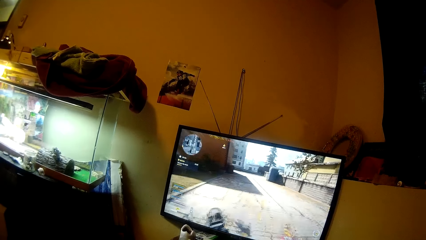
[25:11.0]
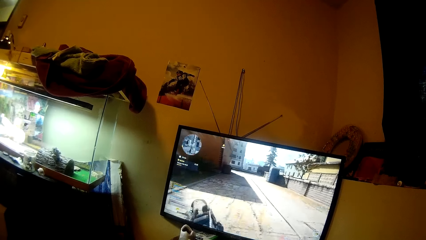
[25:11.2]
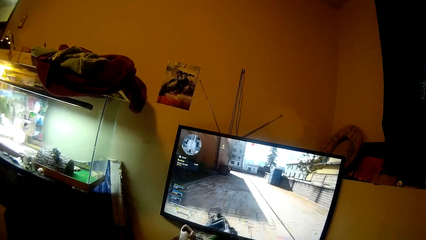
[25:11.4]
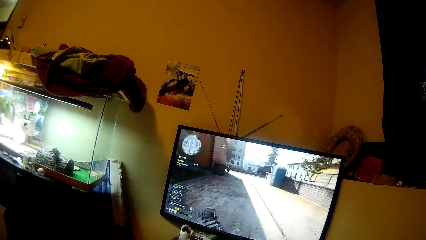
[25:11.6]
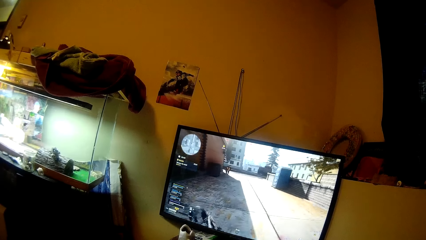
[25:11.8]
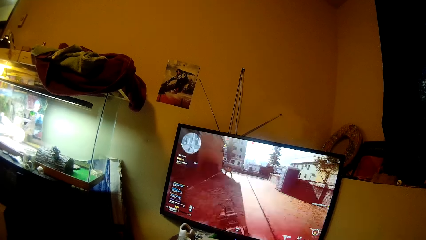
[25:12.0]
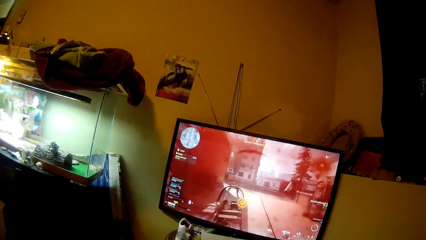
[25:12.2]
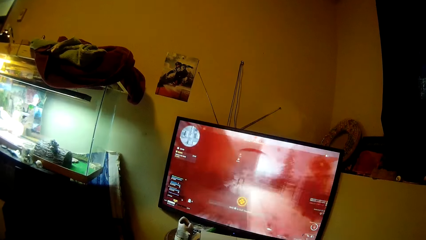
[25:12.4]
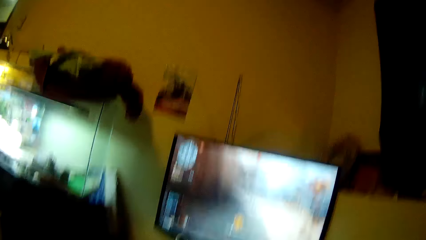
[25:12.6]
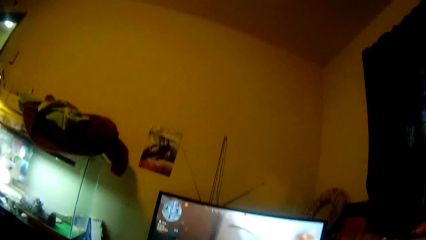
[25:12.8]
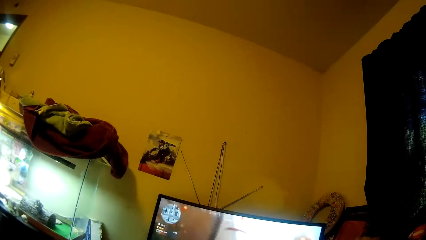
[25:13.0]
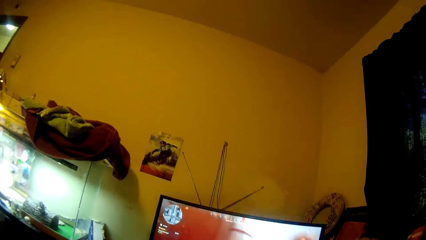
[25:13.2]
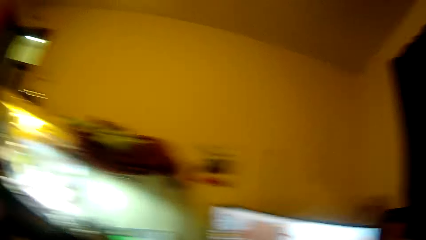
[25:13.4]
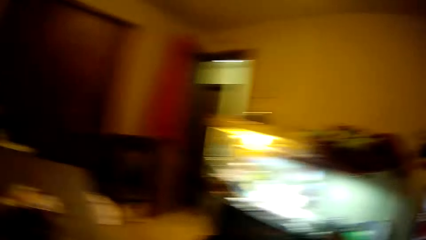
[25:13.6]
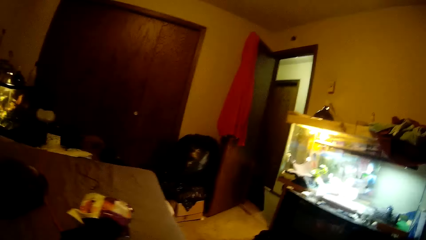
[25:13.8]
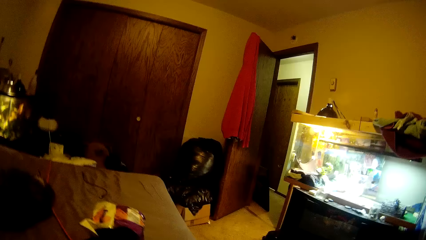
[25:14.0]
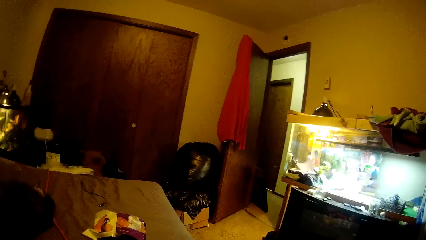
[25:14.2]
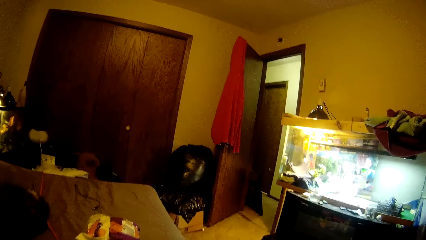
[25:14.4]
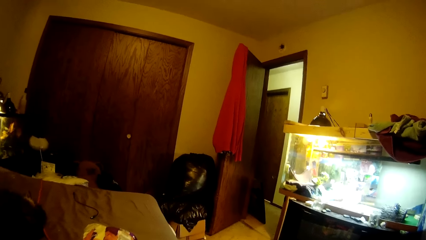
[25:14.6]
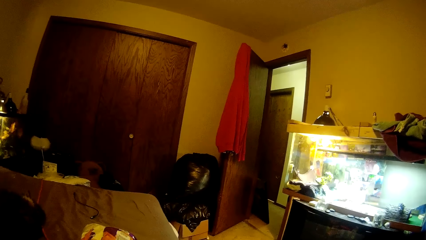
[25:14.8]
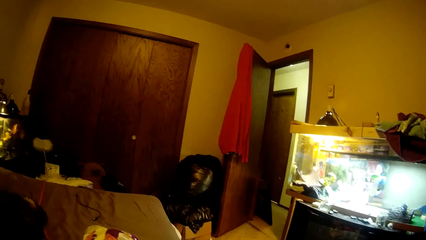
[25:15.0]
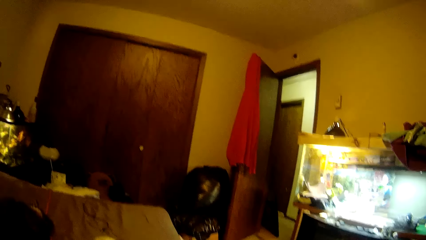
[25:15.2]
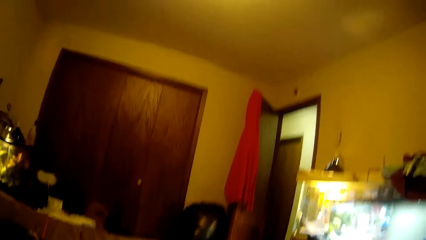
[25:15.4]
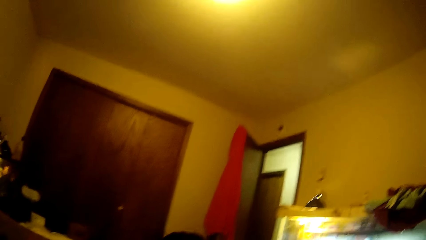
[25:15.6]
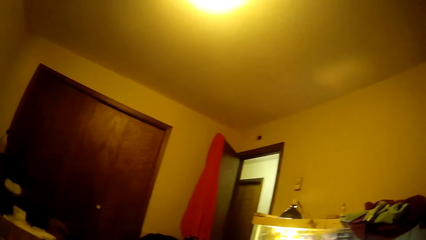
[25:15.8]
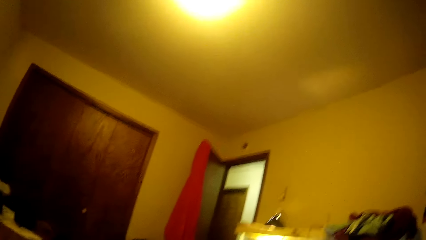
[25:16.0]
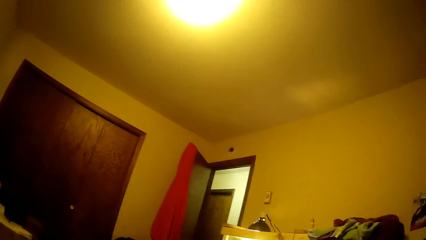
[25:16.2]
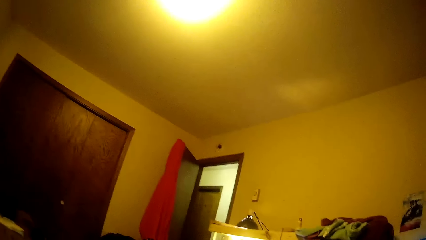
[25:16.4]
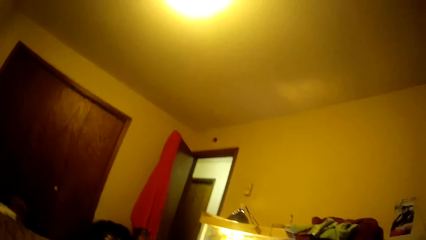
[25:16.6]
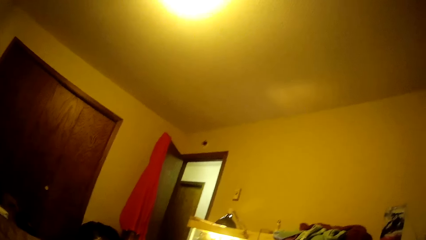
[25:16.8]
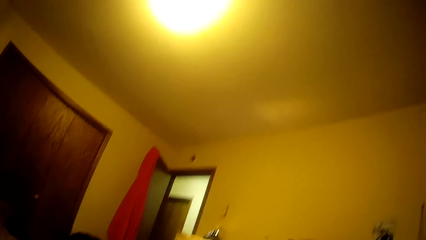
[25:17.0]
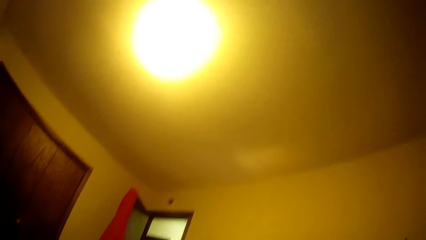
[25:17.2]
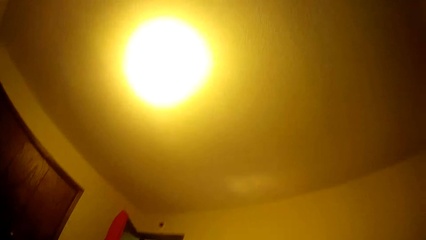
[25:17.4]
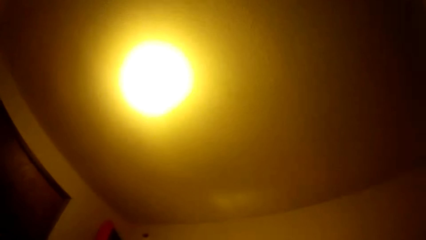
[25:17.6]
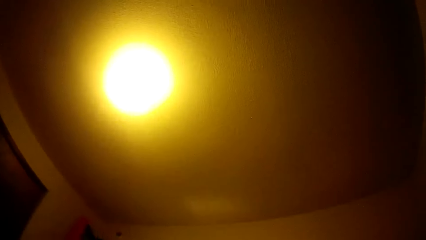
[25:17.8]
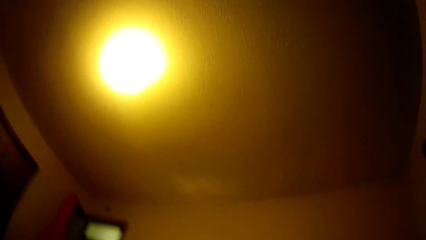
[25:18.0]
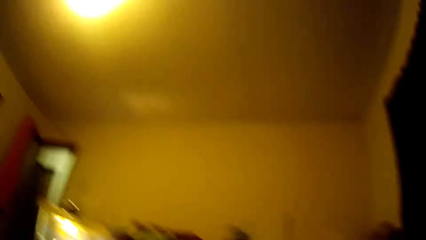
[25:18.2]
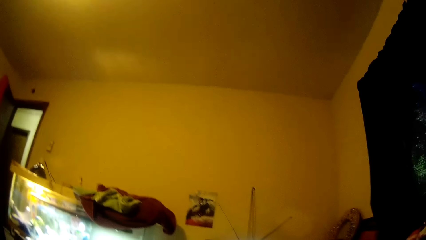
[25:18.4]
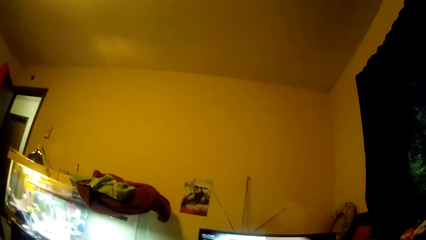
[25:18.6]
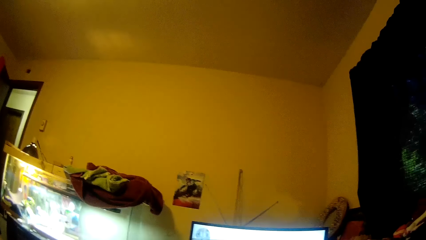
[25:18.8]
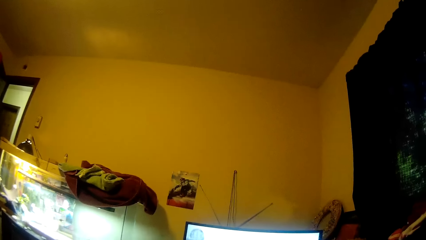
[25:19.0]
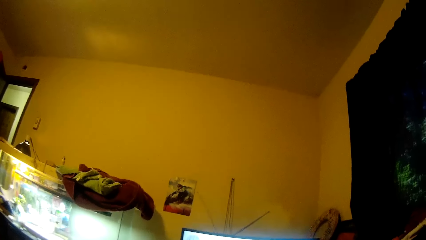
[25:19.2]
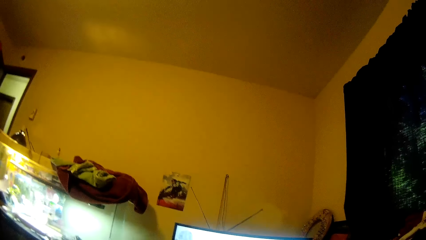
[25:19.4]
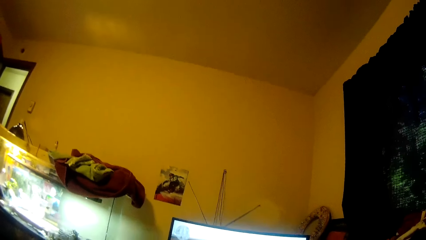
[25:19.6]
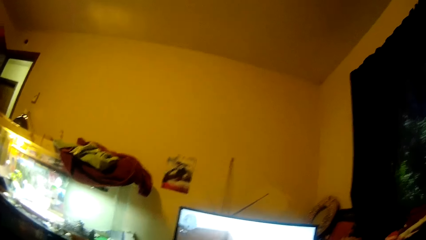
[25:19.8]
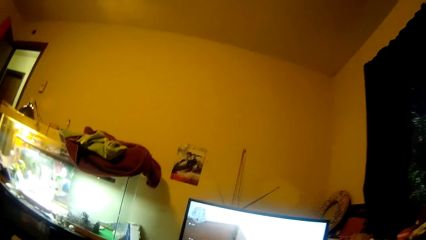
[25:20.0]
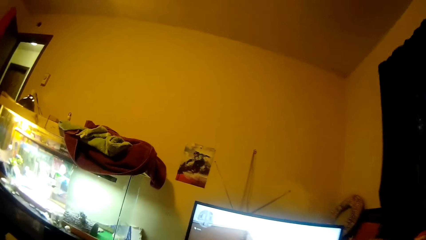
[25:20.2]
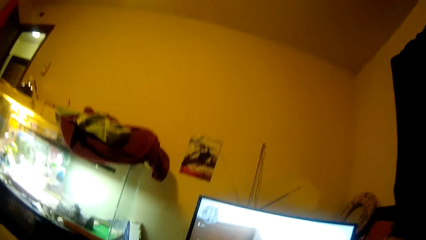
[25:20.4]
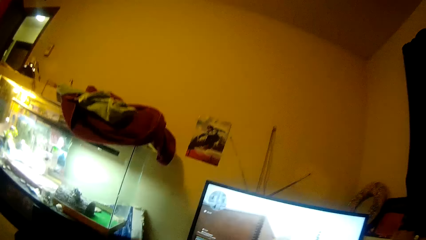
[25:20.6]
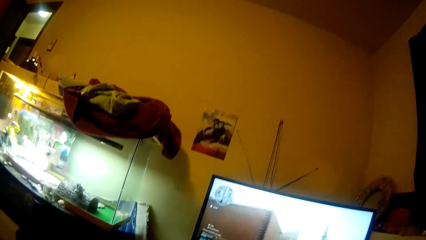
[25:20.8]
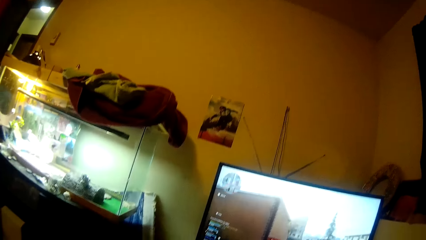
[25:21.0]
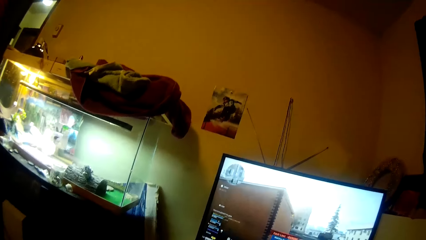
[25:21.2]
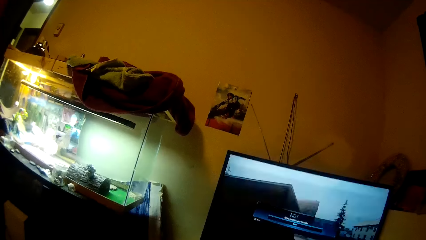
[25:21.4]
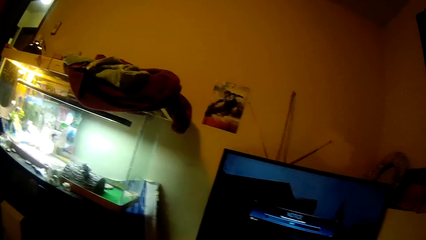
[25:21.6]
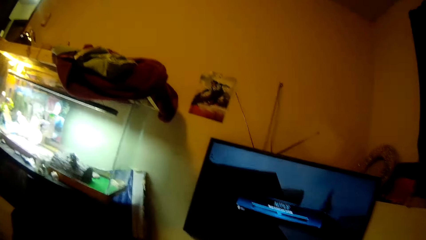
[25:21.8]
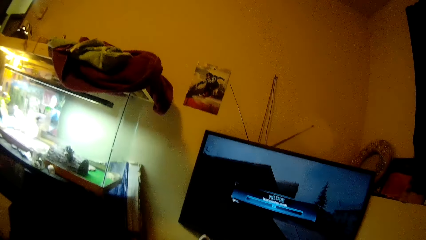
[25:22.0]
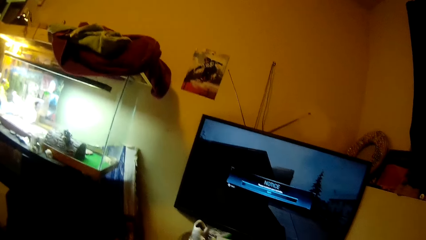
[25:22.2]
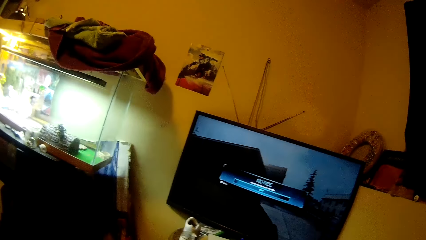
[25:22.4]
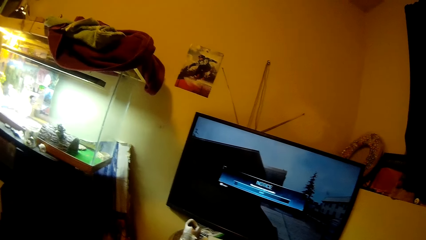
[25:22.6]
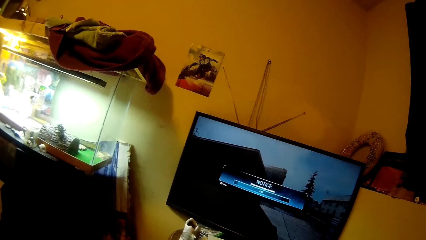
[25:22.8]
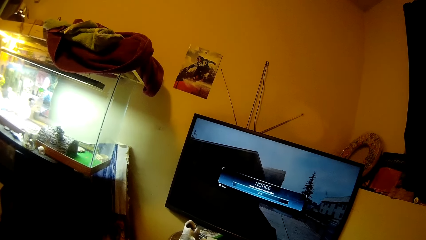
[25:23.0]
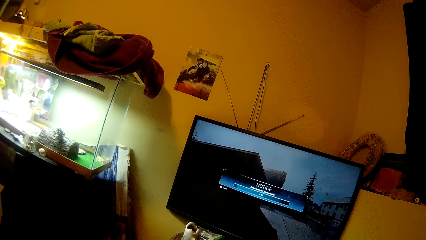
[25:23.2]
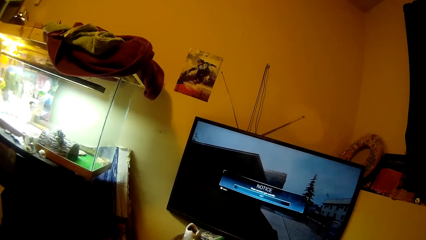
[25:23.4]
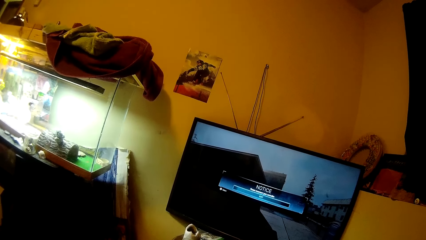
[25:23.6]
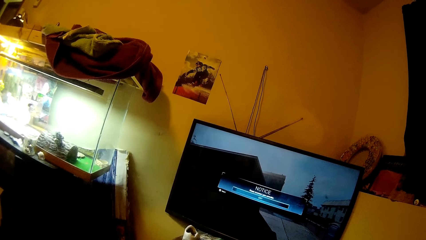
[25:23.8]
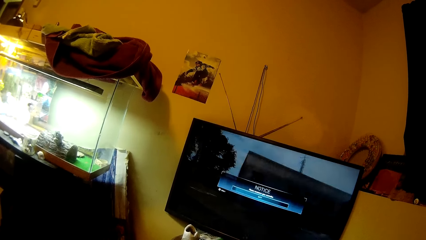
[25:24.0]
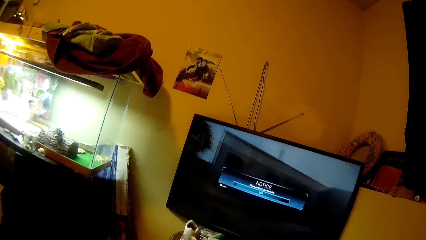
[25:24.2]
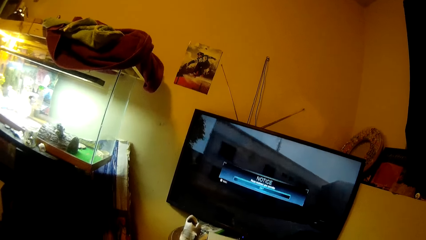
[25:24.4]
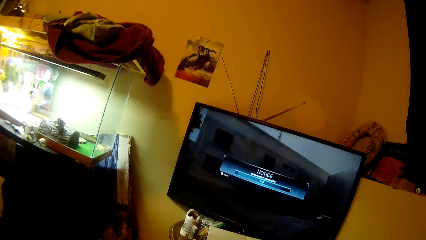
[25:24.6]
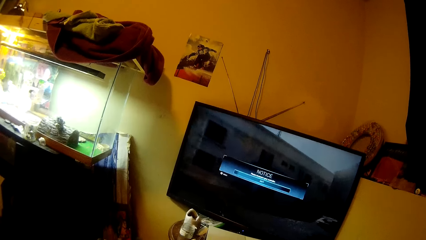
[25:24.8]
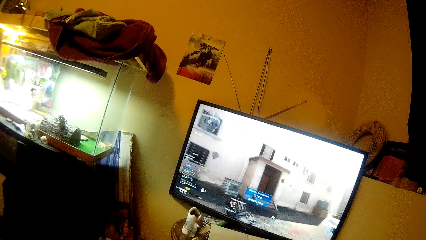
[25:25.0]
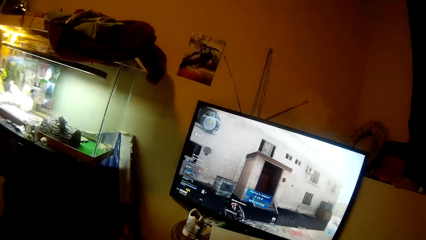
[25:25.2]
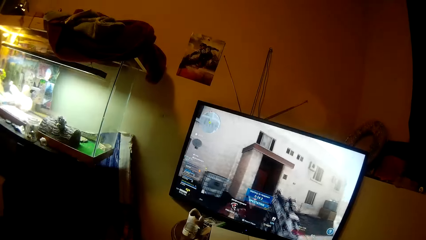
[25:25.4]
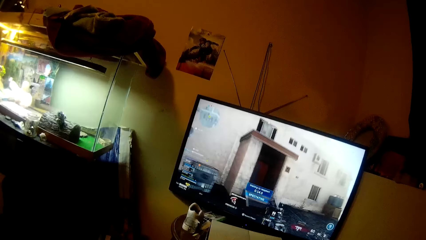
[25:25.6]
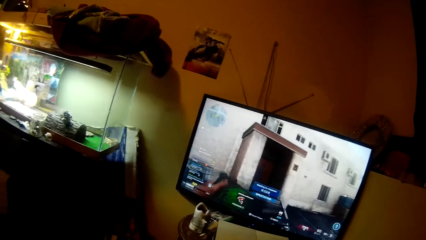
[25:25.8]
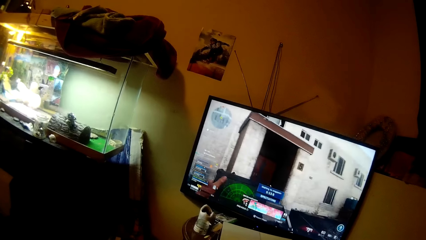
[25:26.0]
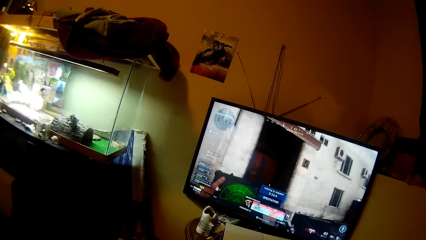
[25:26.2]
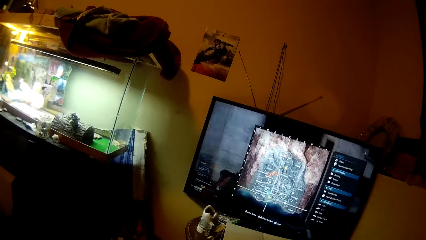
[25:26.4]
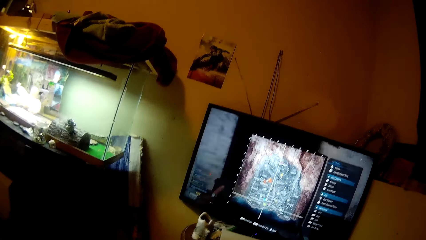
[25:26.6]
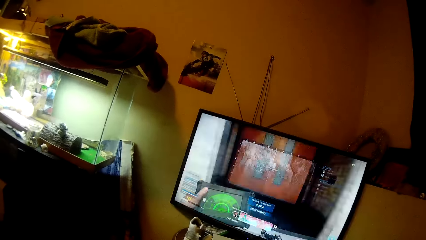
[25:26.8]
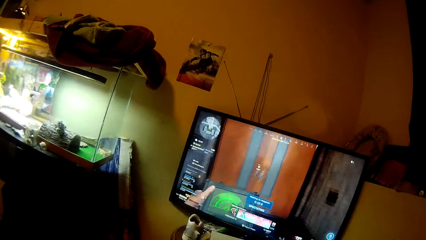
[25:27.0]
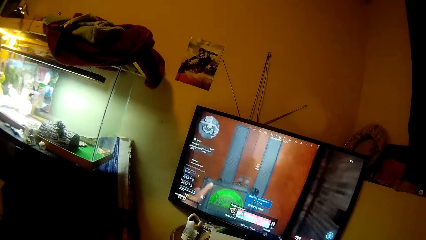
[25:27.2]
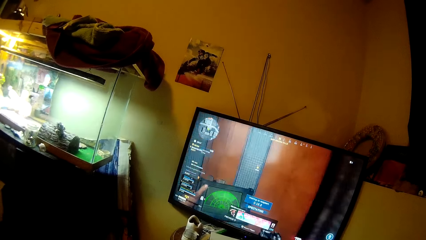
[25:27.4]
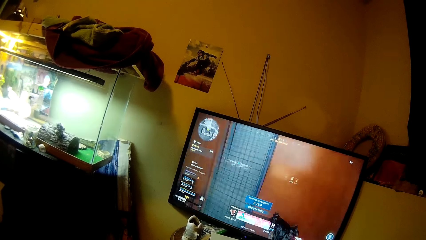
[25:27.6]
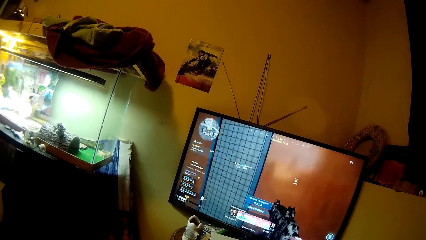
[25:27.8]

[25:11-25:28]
The camera wearer shouts. They turn around. They look at the room. They play a video game.
